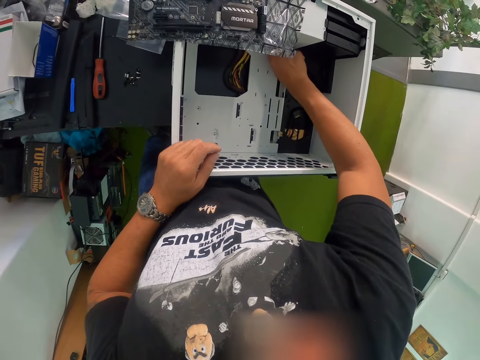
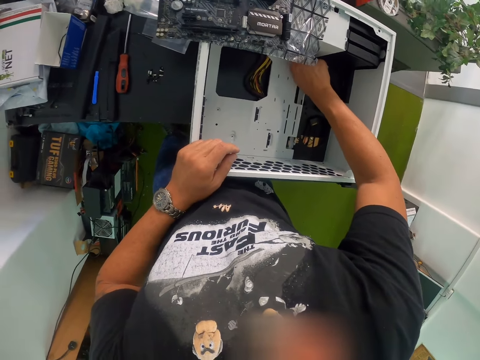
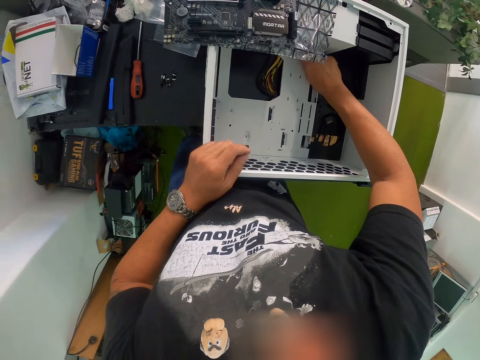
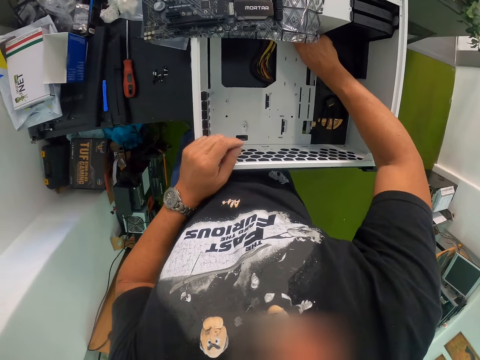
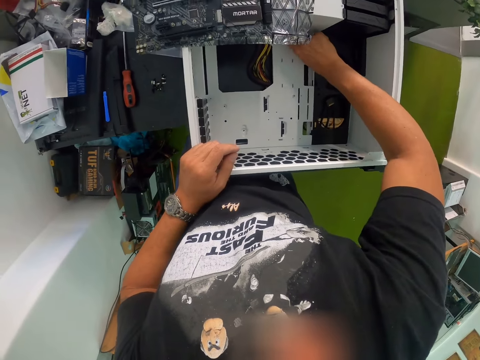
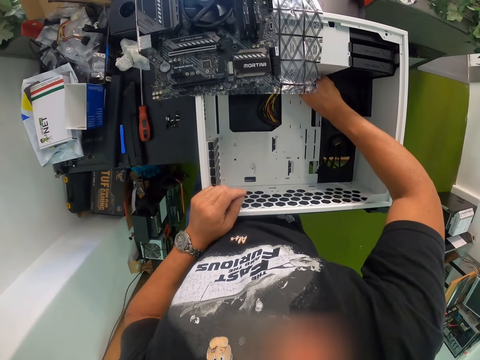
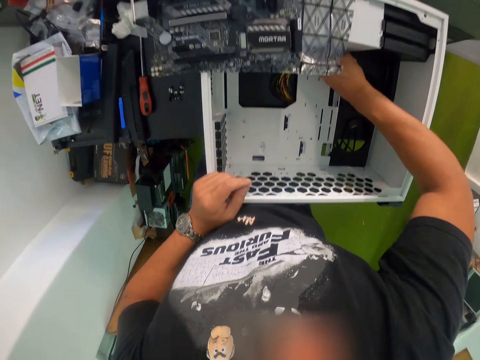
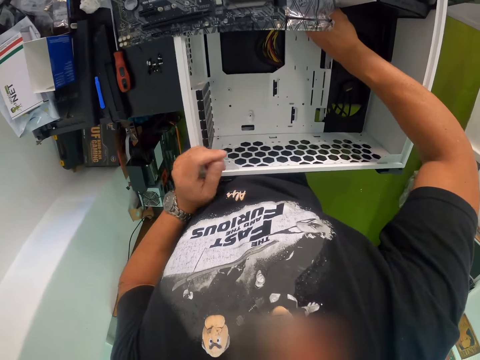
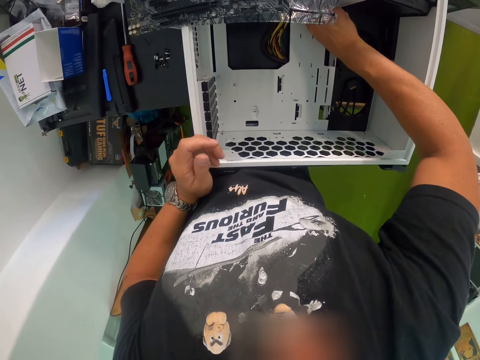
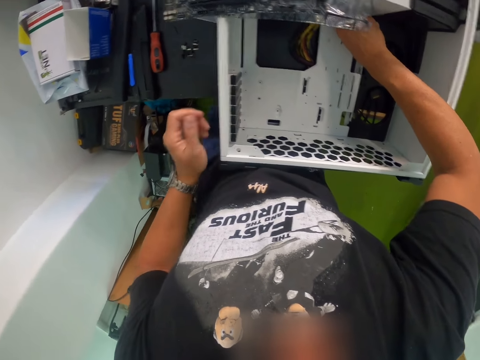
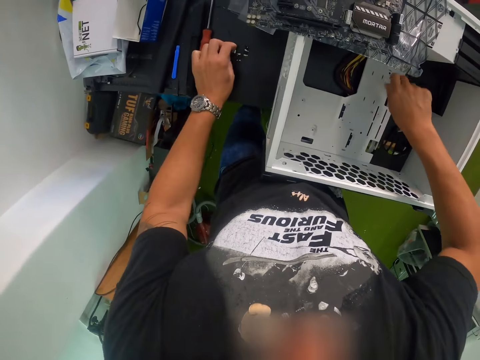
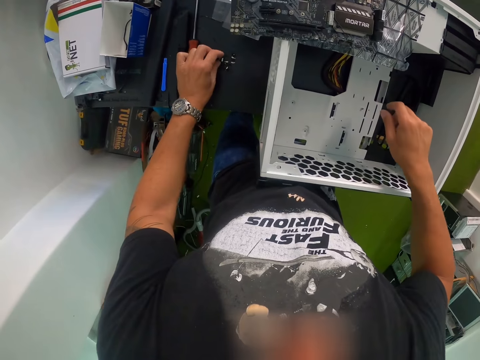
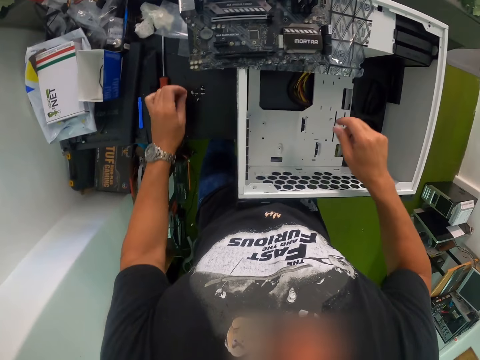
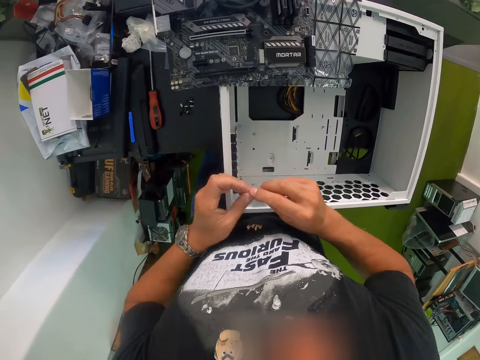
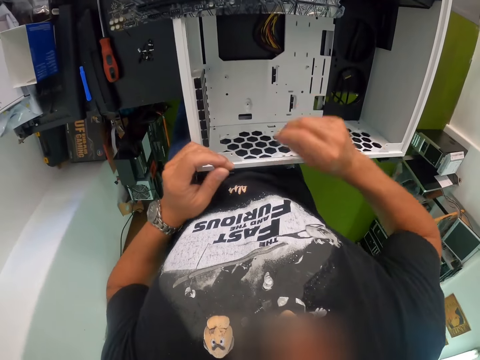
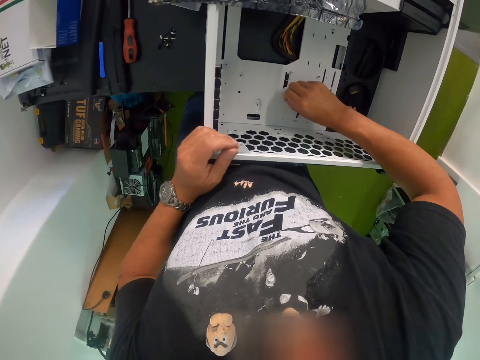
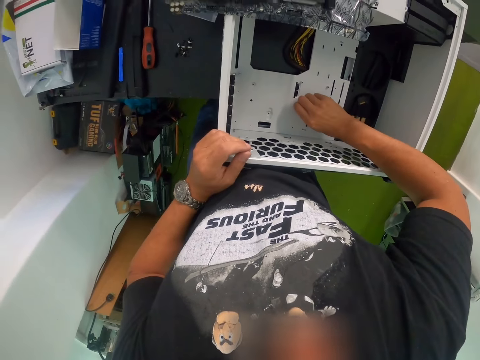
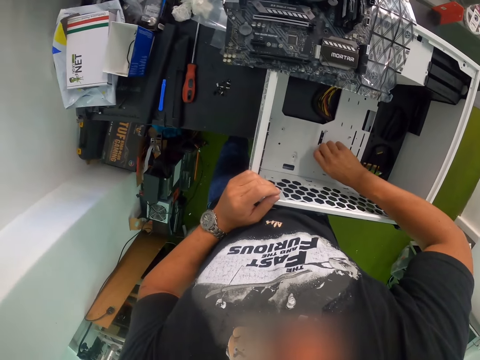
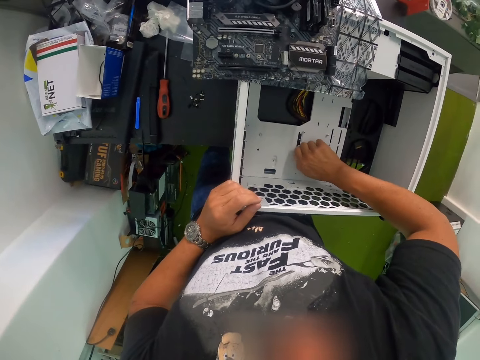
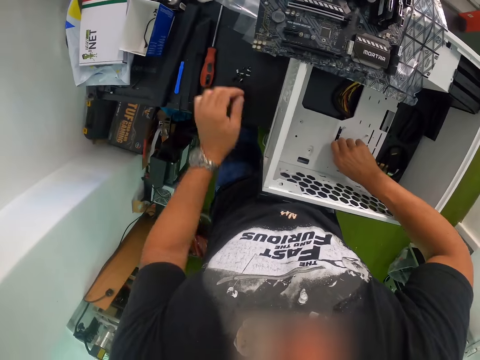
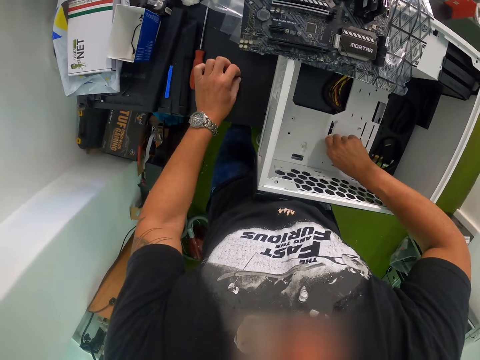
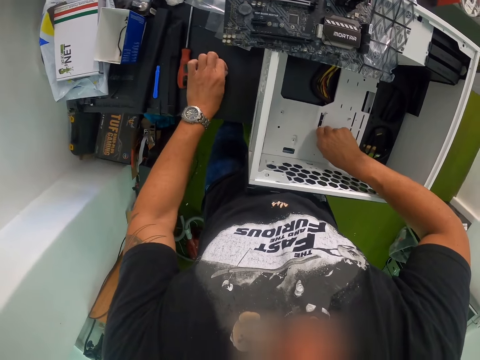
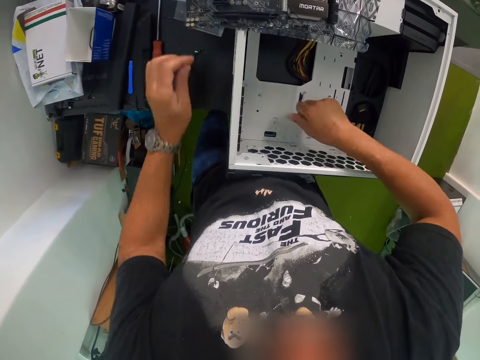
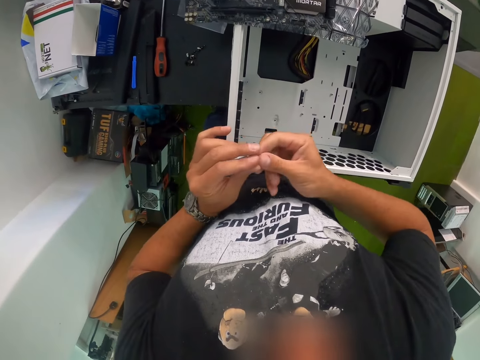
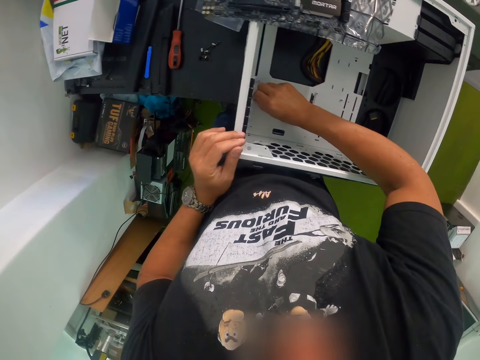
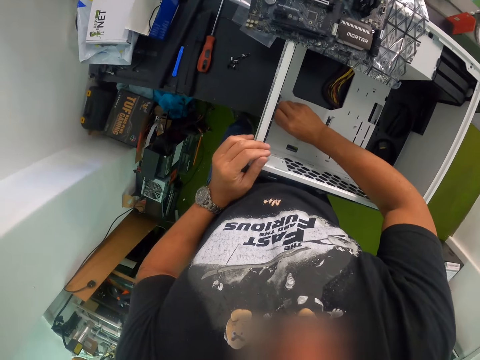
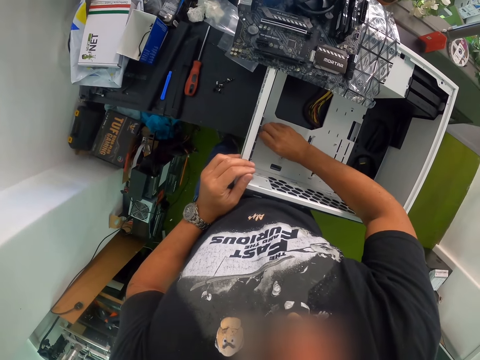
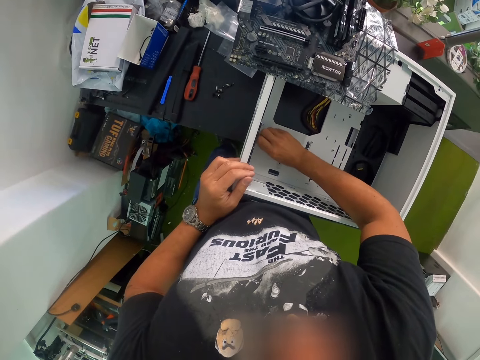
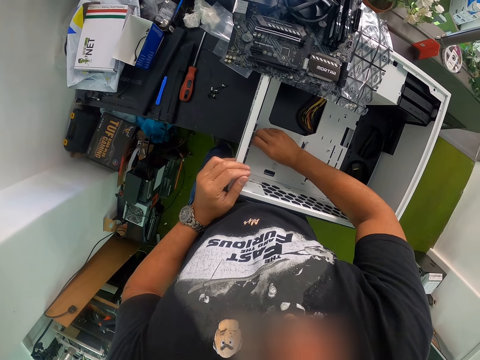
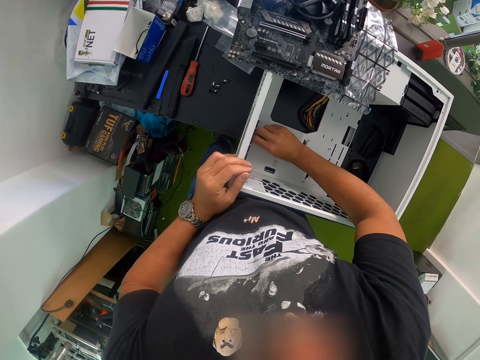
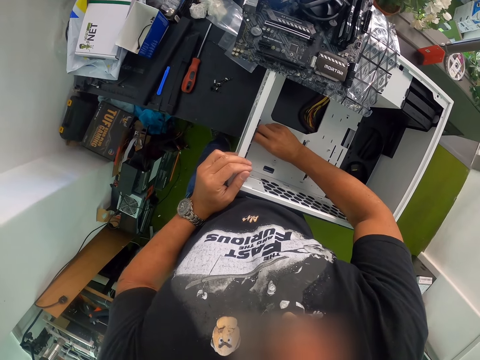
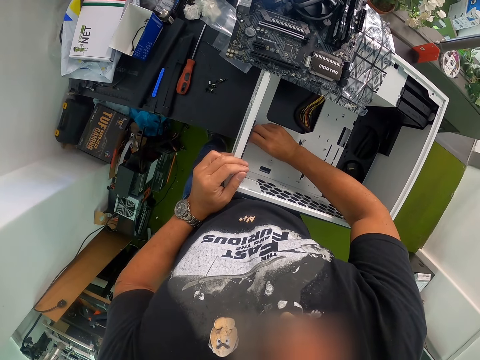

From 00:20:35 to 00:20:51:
The camera wearer picks up a black bolt from the table with his left hand. He transfers the black bolt from his left hand to his right hand. He fixes the black bolt into the computer casing with his right hand. He picks up a black bolt from the table with his left hand. He transfers the black bolt from his left hand to his right hand. He fixes the black bolt into the computer casing with his right hand.

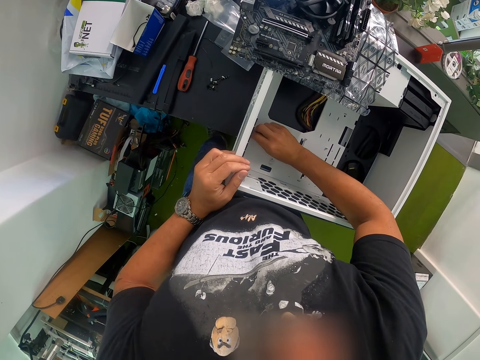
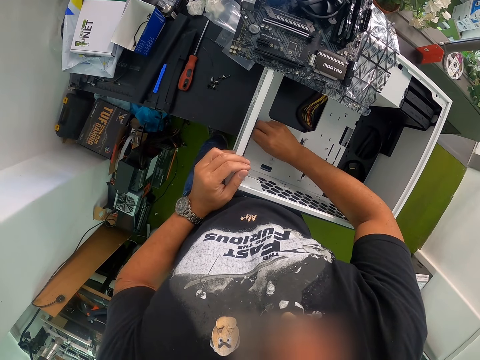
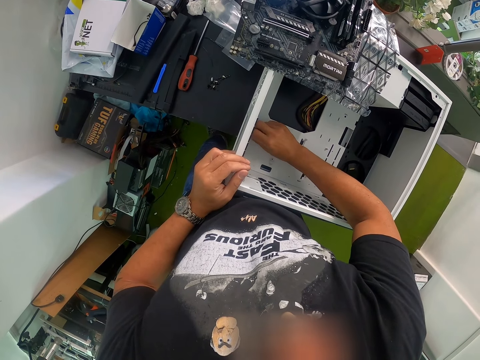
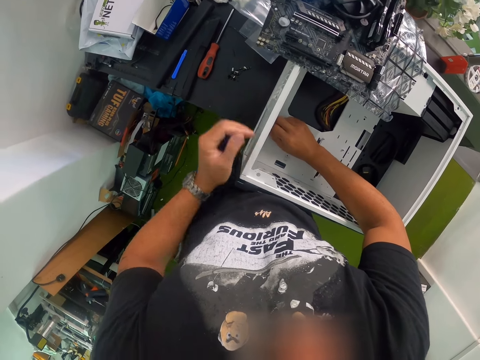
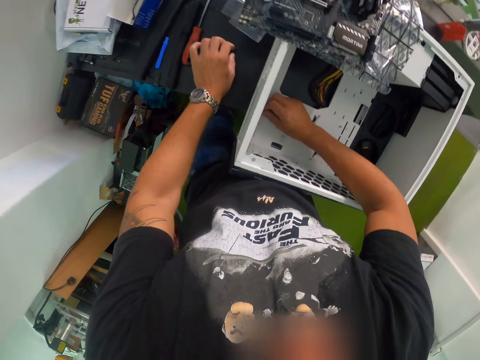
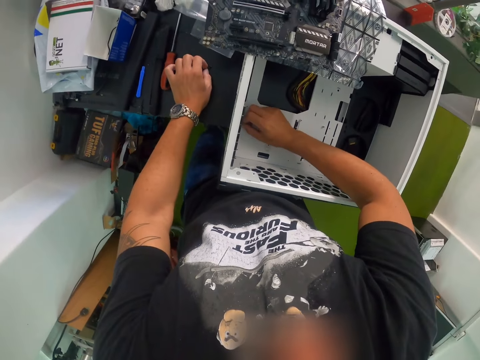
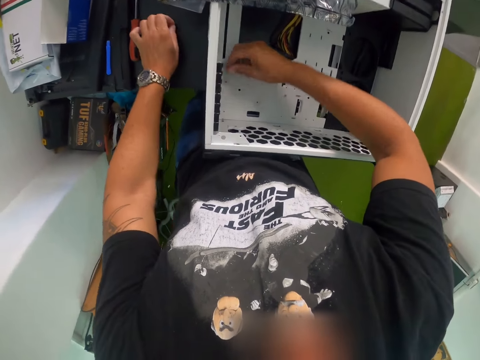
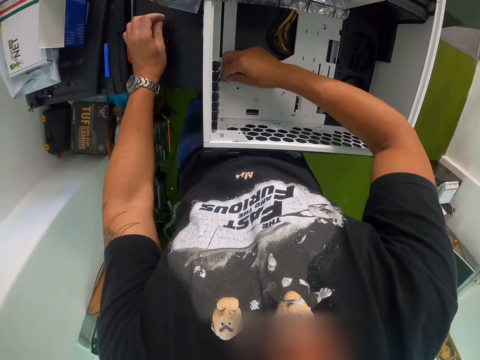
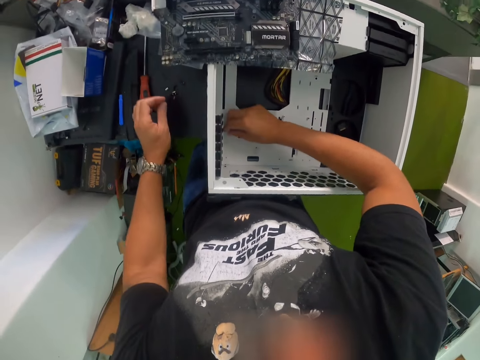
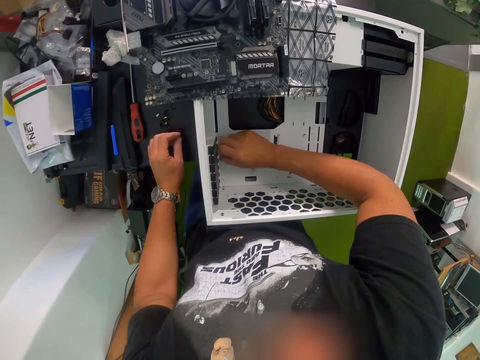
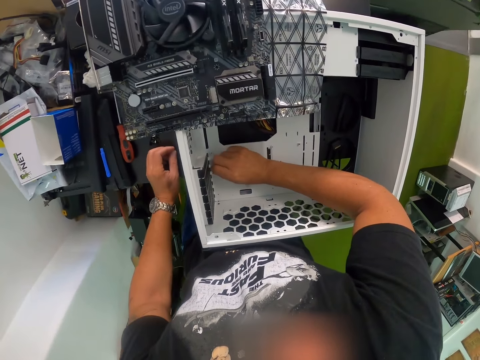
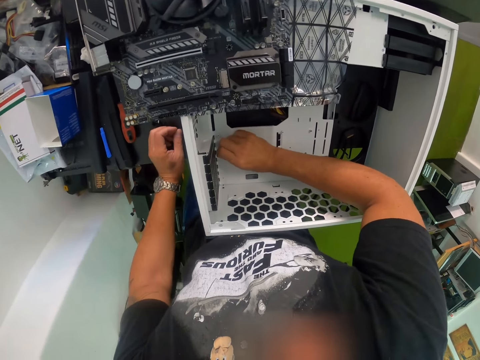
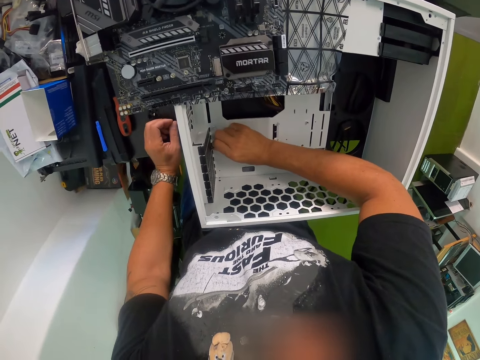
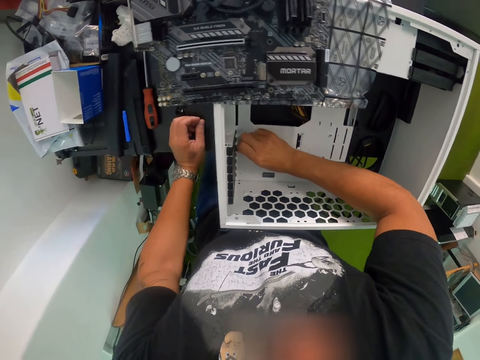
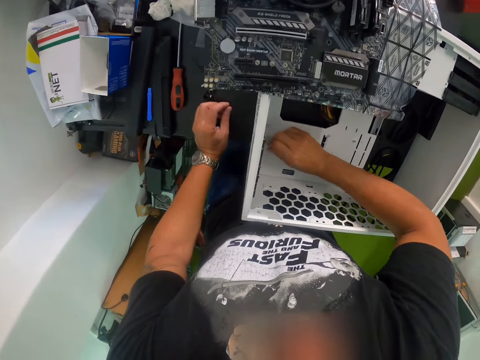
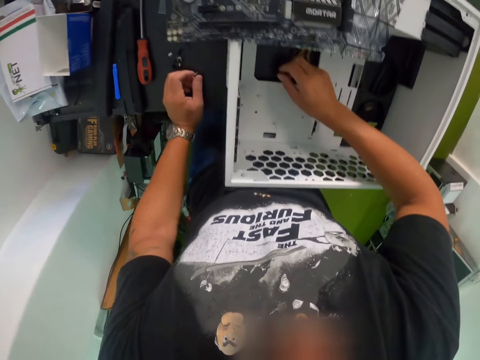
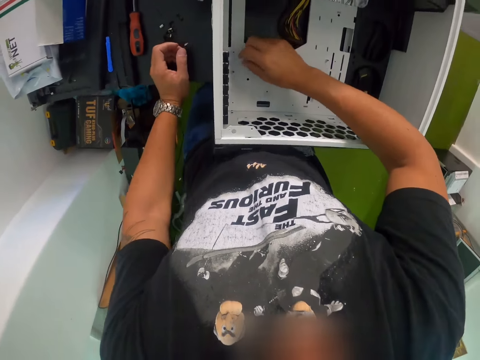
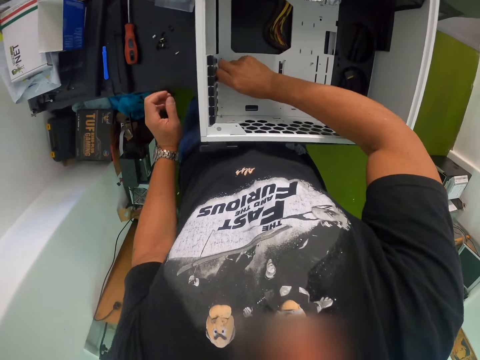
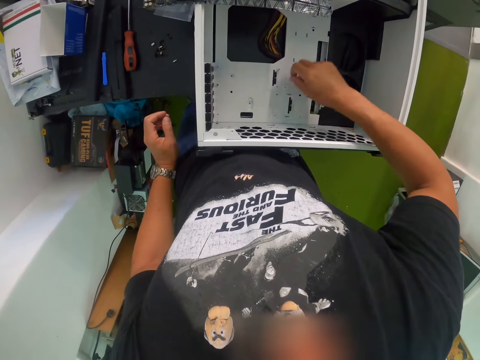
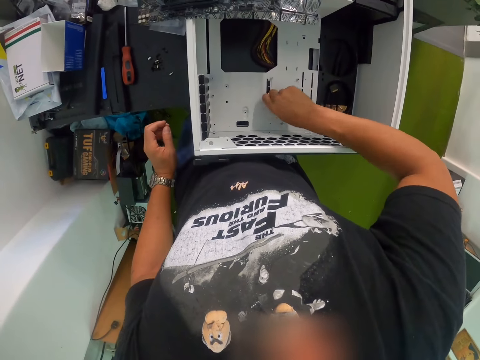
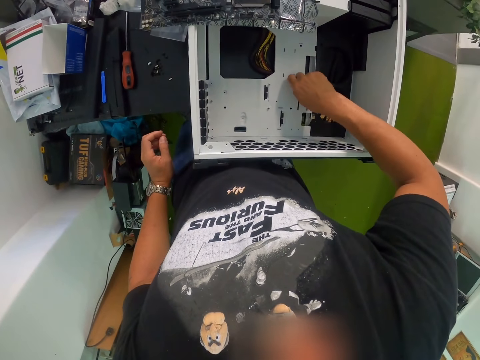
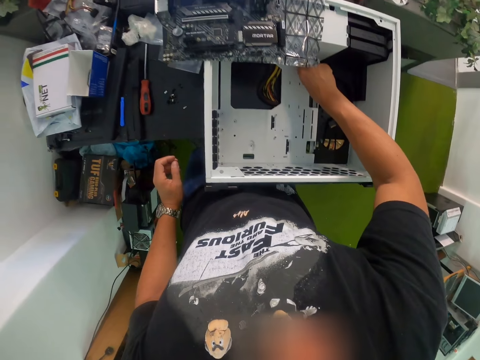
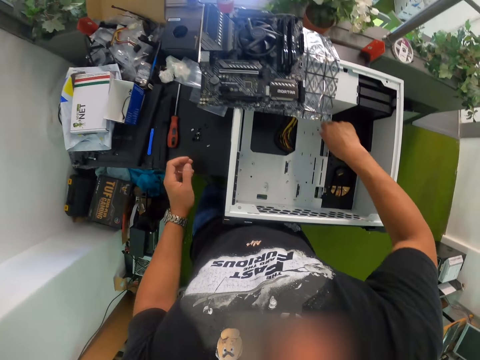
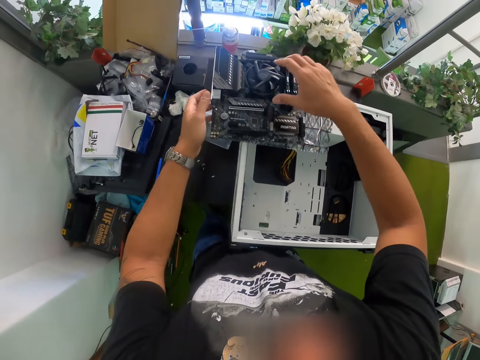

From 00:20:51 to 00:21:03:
The camera wearer picks up a black bolt from the table with his left hand. He fixes all the black bolts in the computer casing with his right hand.
